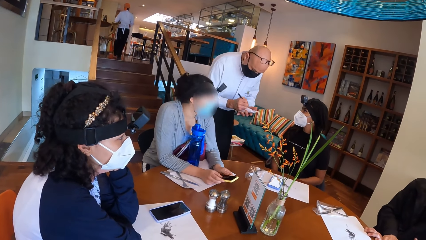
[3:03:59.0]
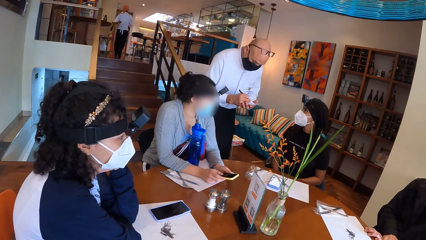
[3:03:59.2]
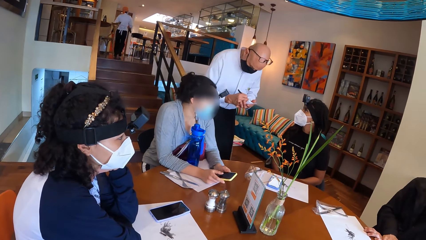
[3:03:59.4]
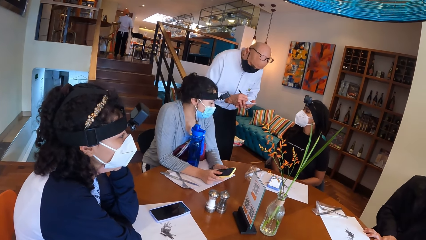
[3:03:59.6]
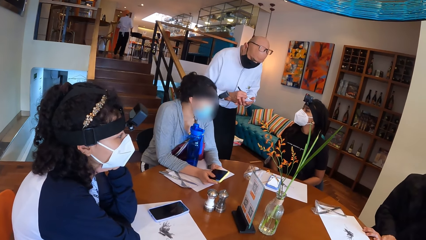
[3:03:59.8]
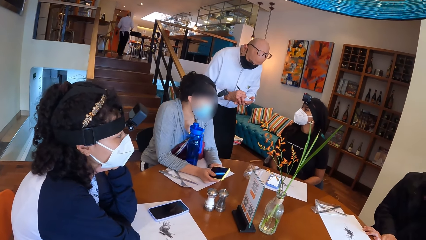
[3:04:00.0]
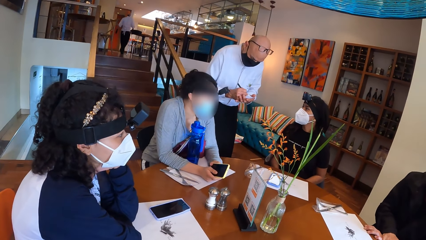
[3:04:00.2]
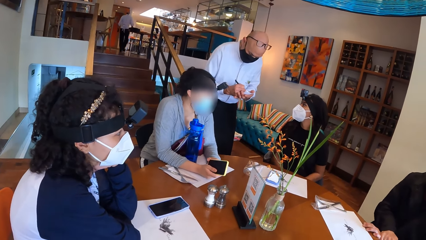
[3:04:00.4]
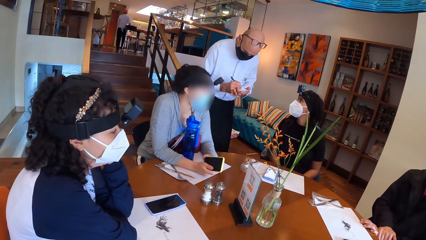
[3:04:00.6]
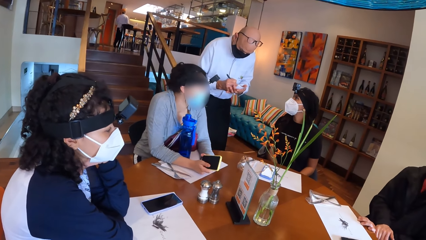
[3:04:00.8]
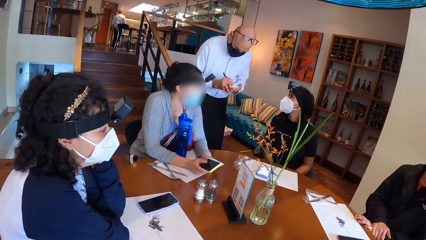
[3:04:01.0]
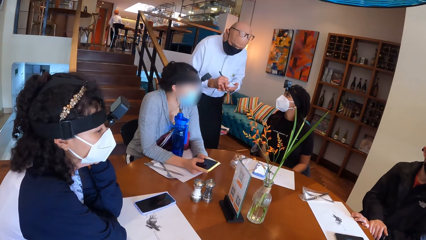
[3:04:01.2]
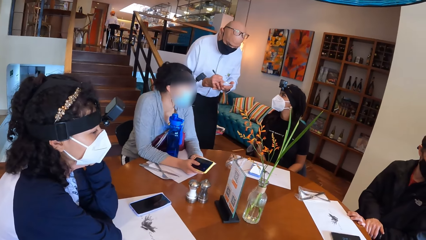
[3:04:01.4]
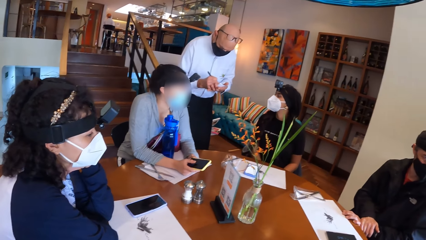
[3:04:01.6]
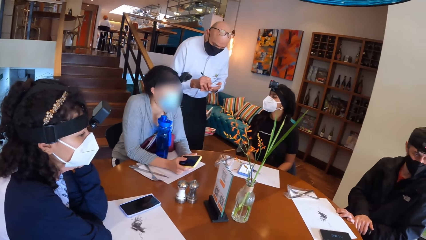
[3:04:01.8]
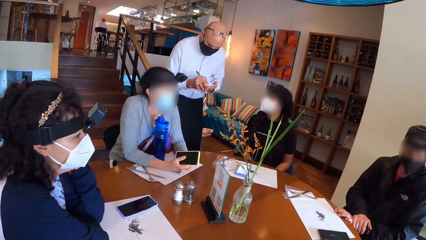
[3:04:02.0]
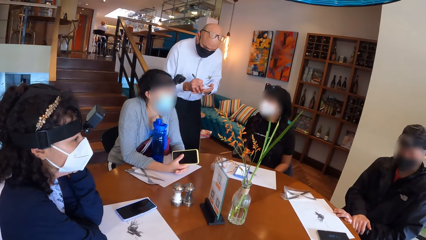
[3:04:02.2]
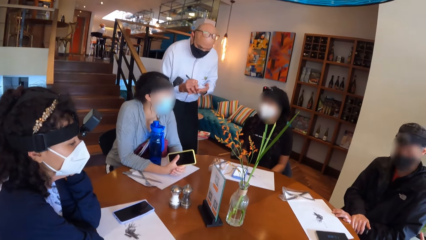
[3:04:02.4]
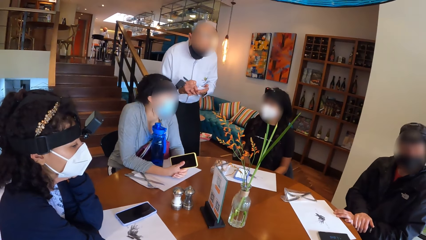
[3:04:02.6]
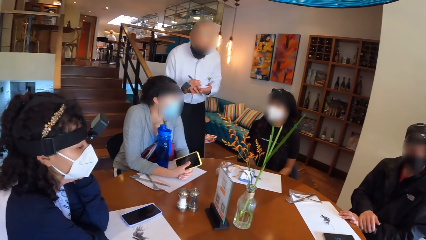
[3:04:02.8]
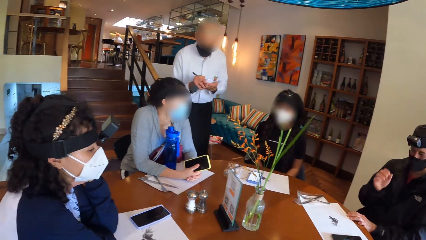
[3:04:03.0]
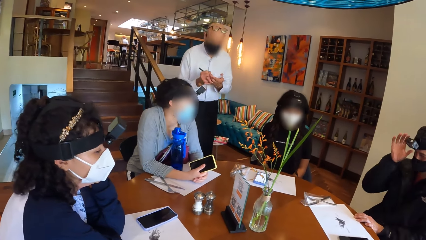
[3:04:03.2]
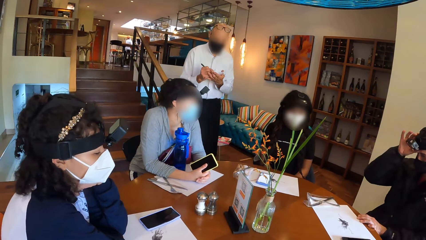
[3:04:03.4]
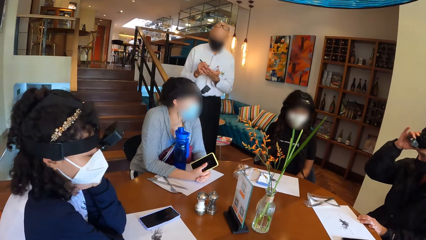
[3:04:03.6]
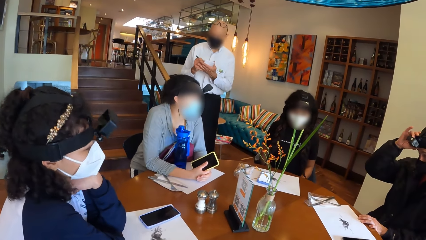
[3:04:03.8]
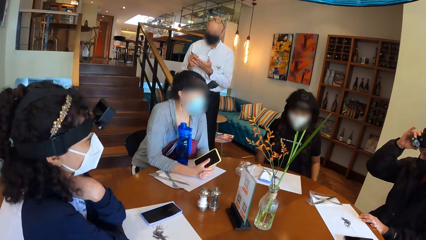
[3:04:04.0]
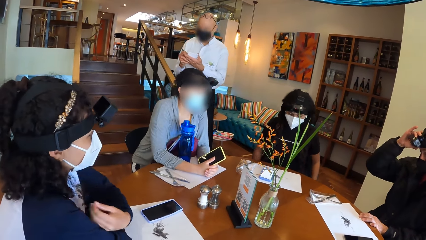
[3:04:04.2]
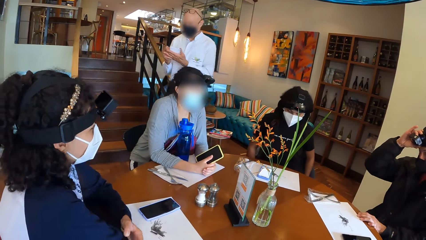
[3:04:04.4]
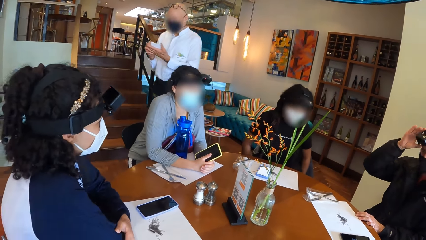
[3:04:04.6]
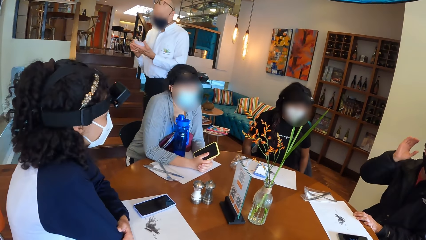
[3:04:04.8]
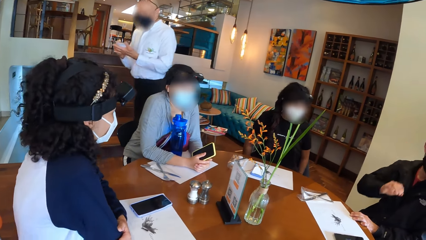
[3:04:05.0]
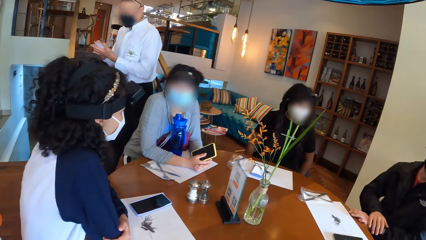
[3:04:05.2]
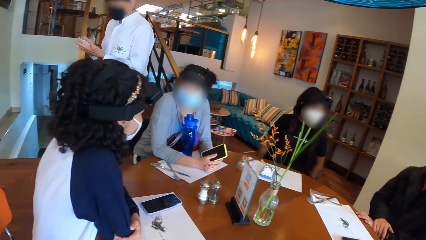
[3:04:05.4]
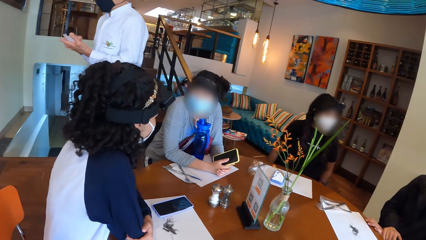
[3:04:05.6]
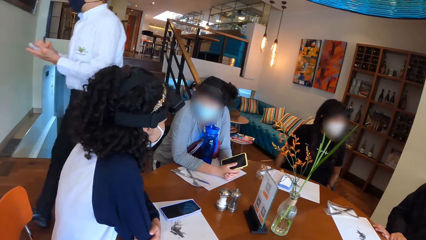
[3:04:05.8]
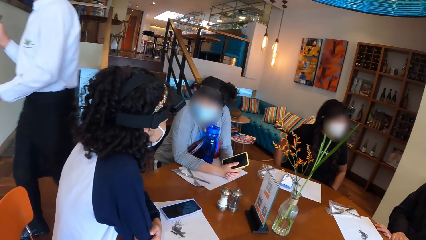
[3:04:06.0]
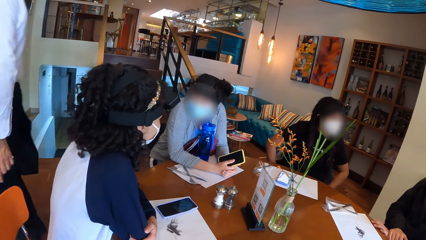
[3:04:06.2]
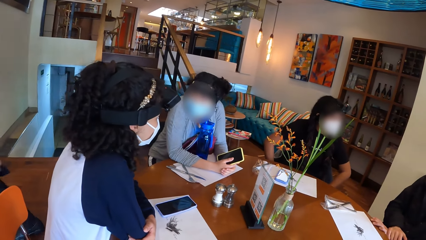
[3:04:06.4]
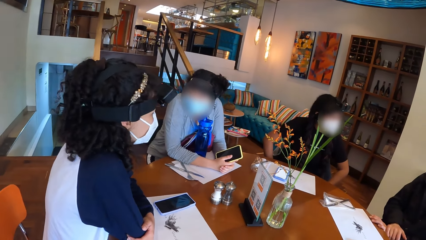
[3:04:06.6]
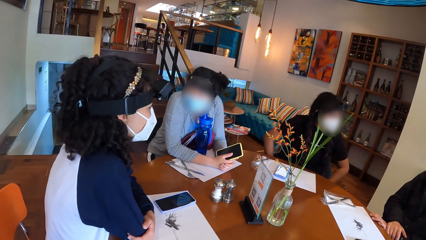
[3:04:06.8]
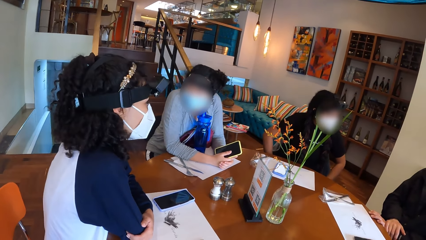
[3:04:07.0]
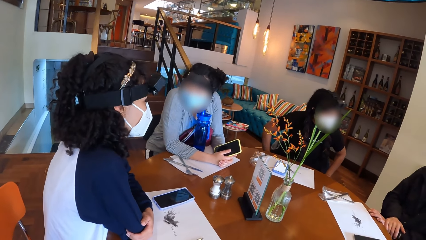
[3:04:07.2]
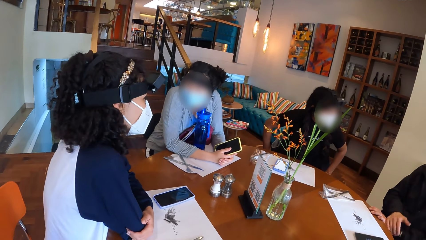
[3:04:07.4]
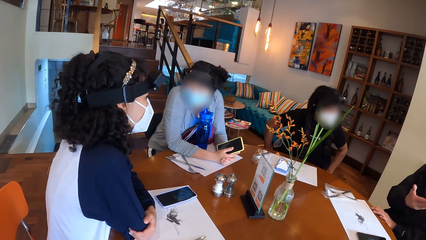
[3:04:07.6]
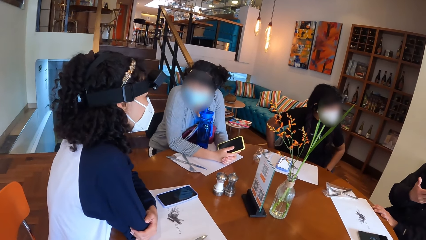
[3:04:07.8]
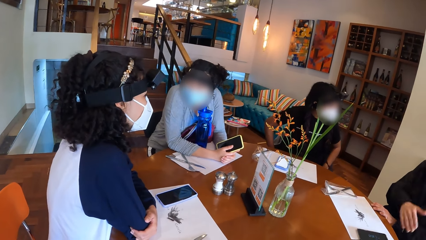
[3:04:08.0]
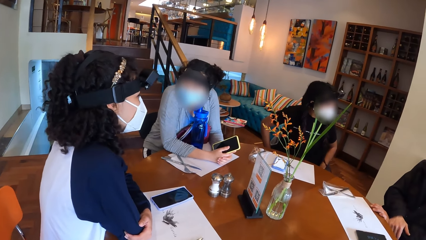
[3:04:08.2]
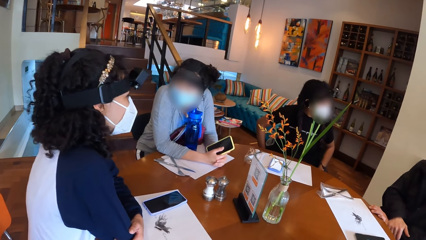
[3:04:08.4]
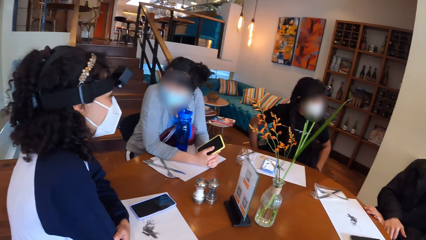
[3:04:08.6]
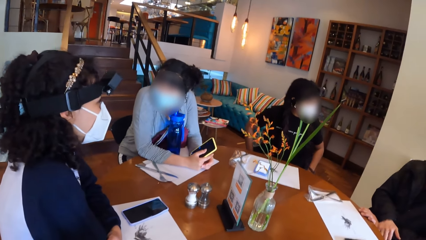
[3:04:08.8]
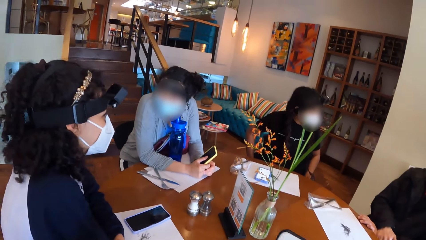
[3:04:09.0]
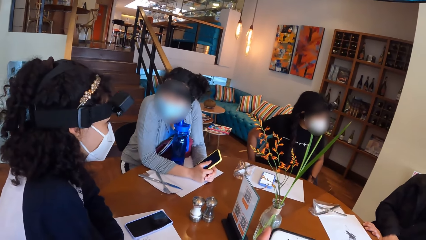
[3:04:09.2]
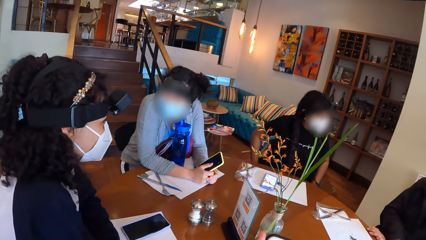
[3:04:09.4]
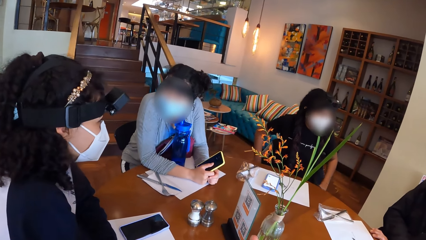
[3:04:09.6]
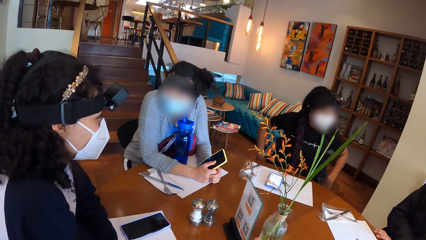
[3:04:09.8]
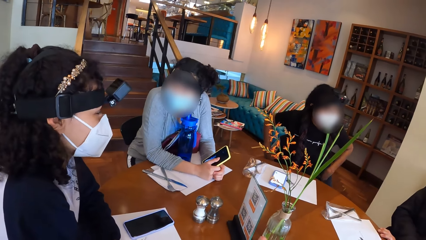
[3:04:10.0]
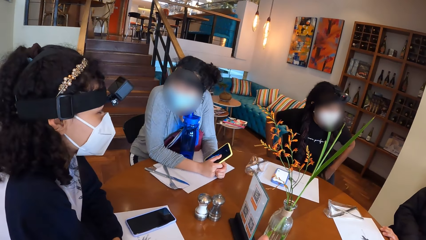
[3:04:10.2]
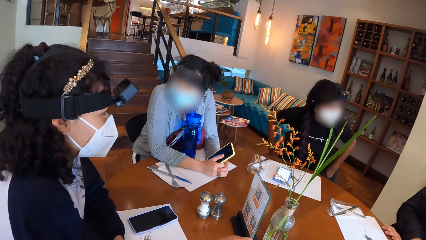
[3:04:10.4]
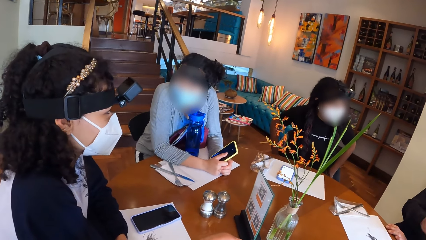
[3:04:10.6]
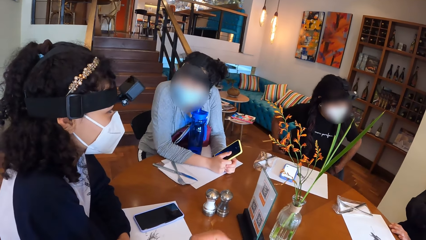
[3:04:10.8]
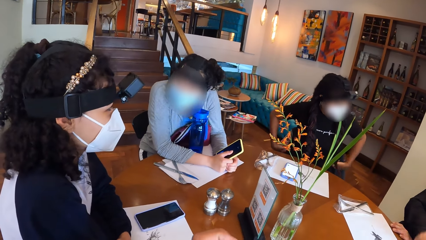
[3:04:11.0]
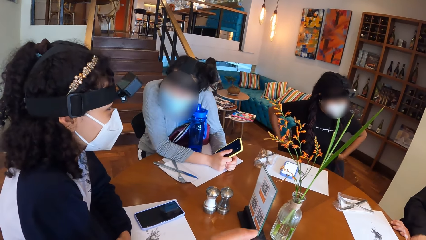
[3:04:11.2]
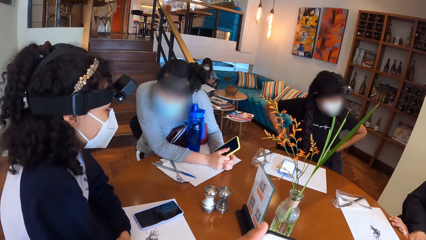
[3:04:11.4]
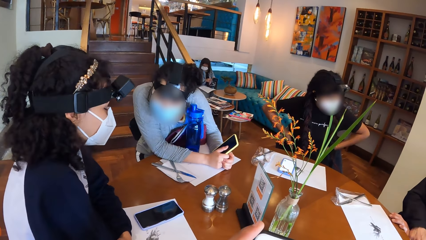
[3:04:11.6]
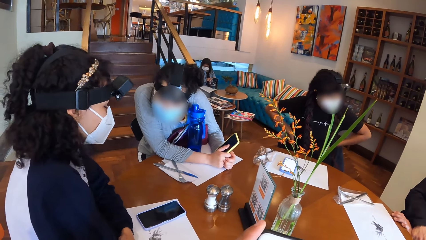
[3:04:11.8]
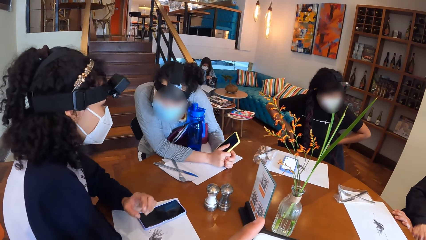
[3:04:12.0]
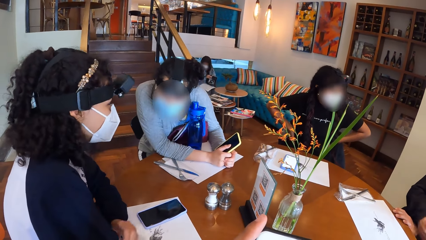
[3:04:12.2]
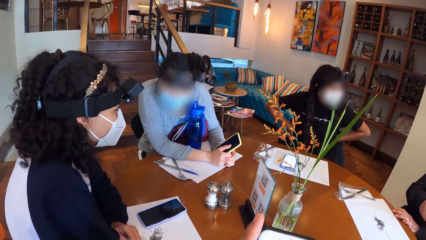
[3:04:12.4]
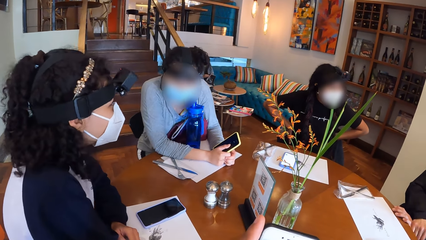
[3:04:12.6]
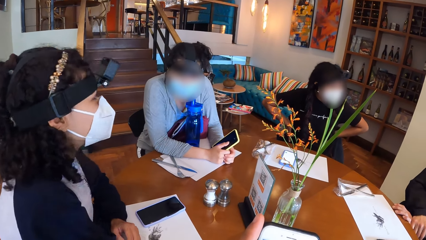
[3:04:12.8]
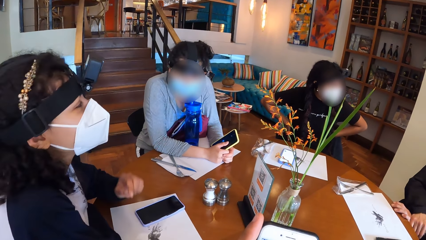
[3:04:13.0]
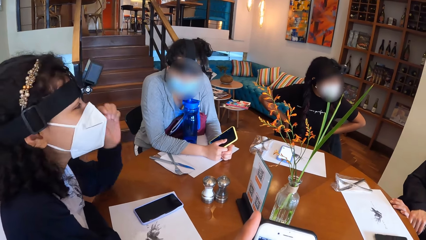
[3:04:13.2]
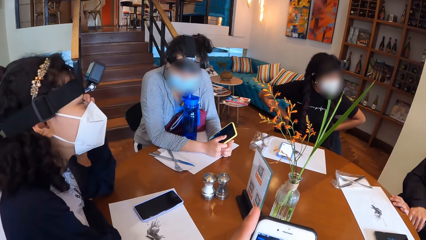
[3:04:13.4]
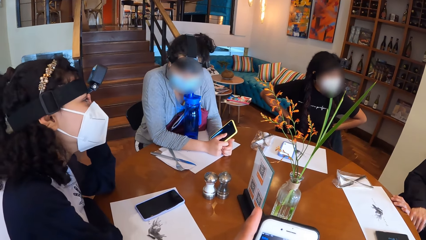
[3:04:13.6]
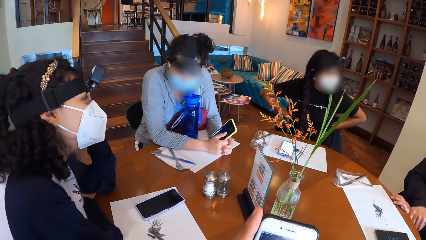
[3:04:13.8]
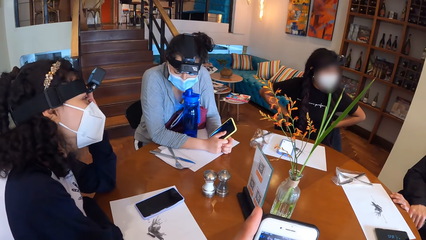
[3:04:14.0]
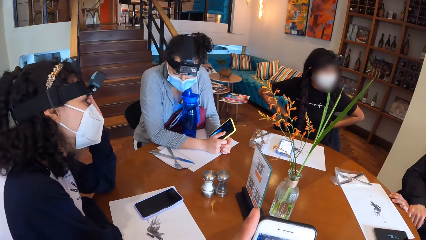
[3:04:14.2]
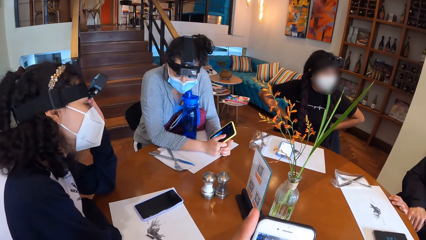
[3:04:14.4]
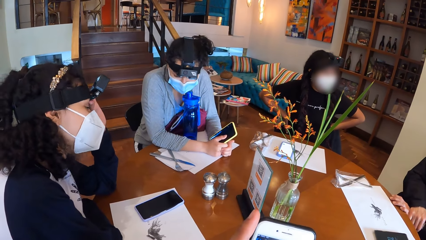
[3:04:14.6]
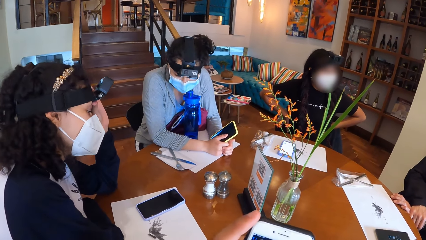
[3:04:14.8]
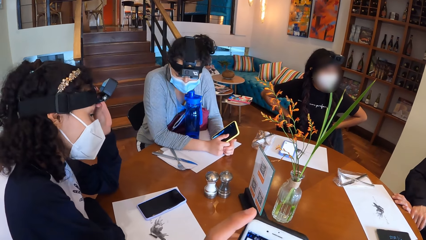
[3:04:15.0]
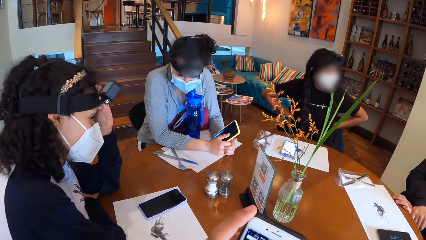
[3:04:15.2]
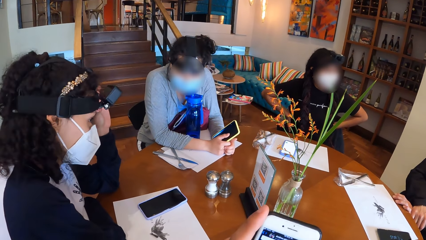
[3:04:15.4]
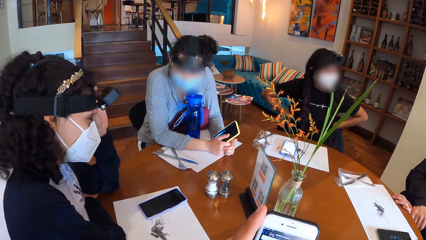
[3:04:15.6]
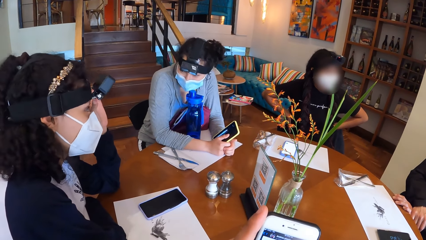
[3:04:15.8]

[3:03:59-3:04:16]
The man writes on a piece of paper with his right hand. Another man adjusts his camera with his right hand. The first man walks towards the door. The camera wearer scrolls the phone.
